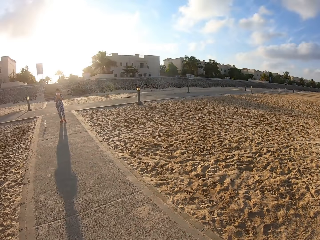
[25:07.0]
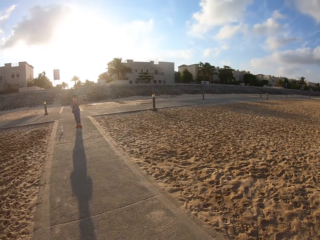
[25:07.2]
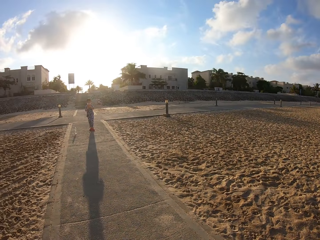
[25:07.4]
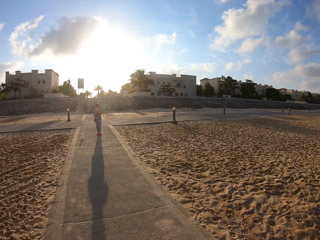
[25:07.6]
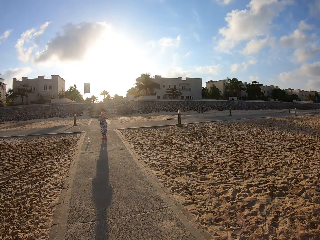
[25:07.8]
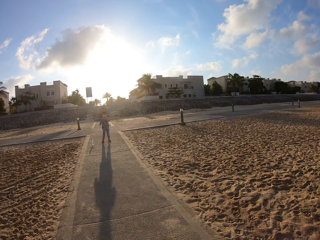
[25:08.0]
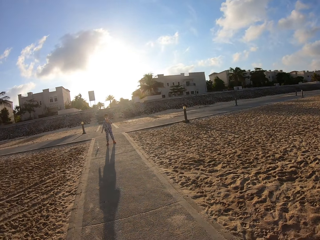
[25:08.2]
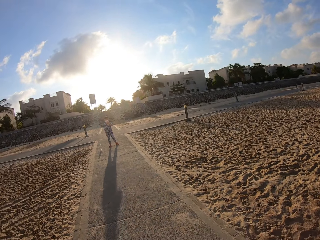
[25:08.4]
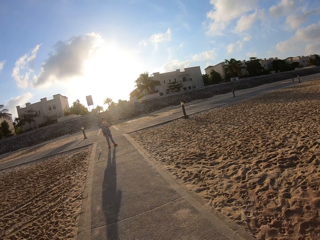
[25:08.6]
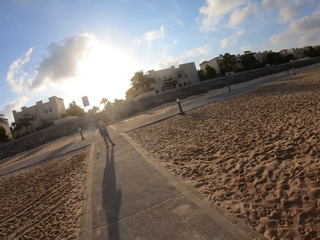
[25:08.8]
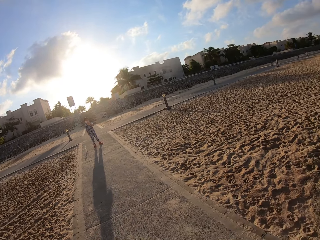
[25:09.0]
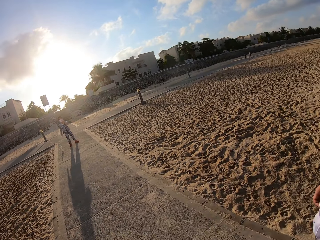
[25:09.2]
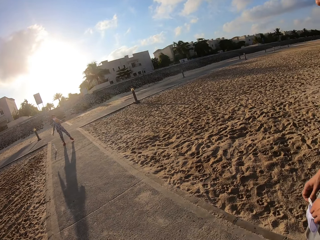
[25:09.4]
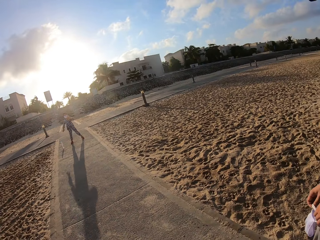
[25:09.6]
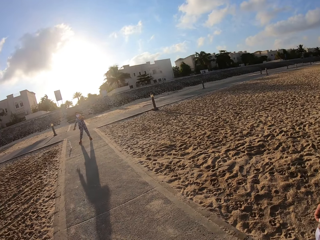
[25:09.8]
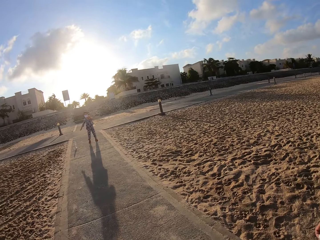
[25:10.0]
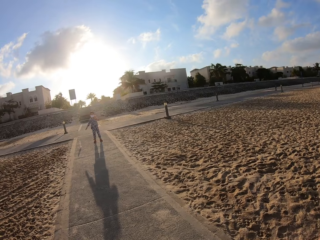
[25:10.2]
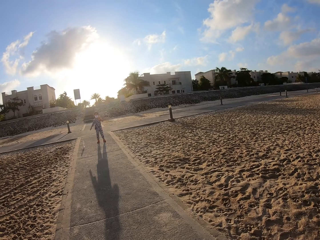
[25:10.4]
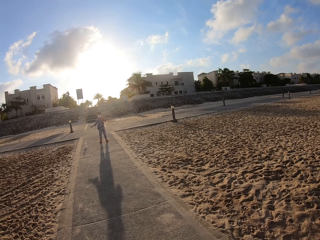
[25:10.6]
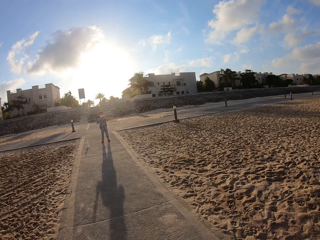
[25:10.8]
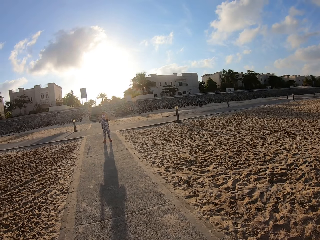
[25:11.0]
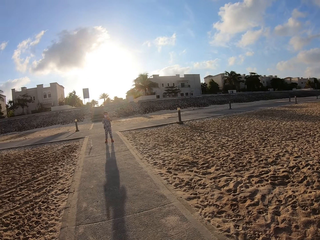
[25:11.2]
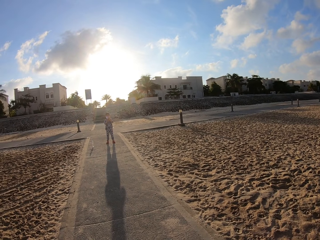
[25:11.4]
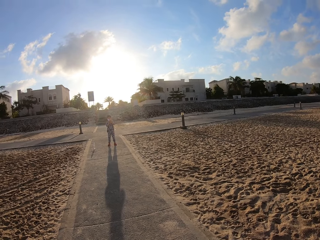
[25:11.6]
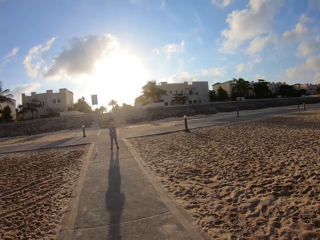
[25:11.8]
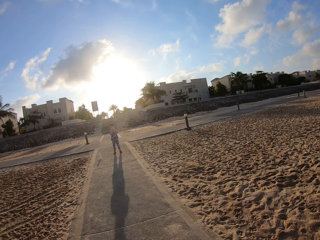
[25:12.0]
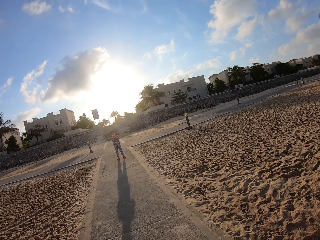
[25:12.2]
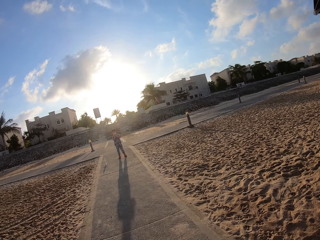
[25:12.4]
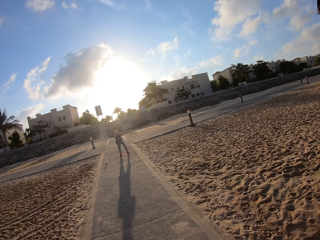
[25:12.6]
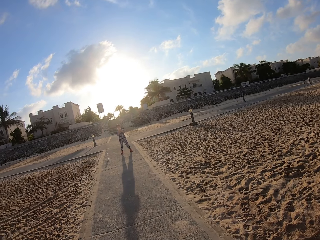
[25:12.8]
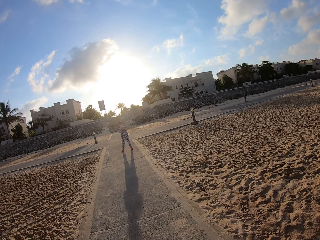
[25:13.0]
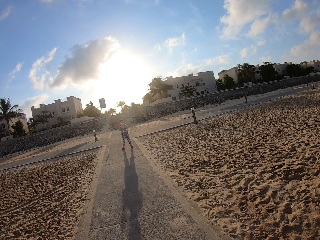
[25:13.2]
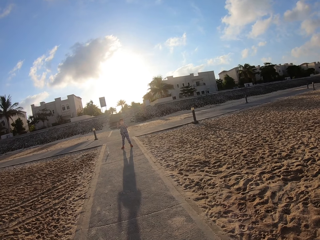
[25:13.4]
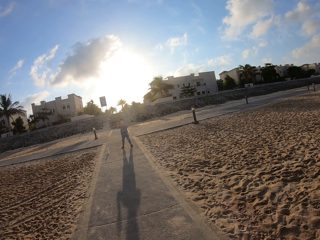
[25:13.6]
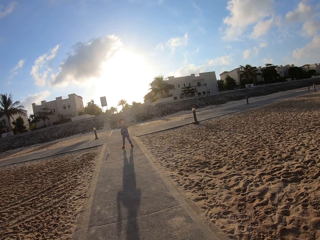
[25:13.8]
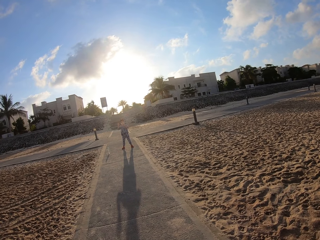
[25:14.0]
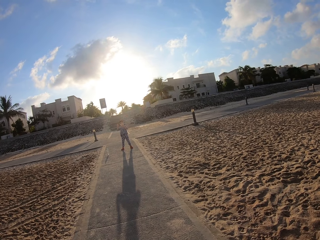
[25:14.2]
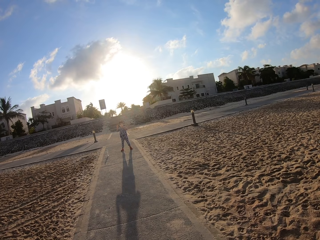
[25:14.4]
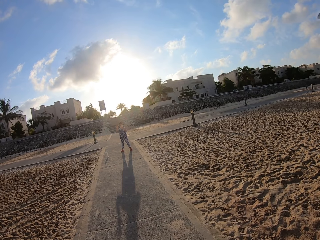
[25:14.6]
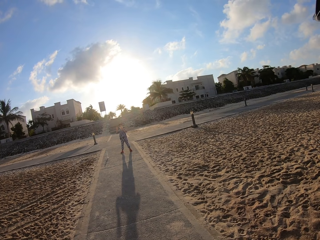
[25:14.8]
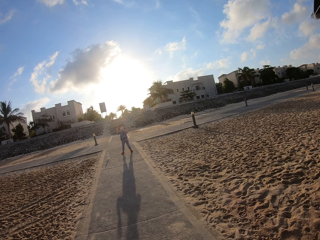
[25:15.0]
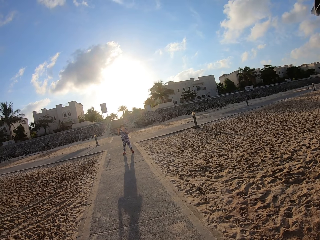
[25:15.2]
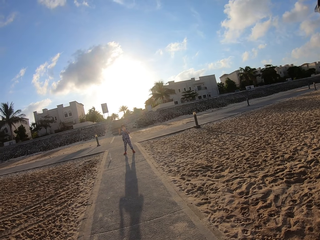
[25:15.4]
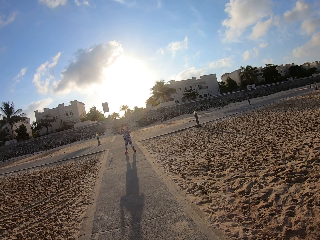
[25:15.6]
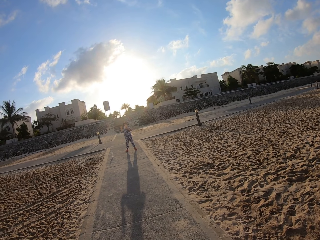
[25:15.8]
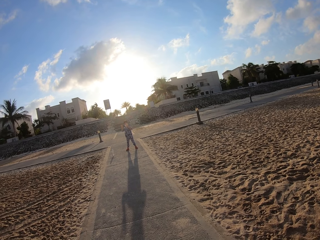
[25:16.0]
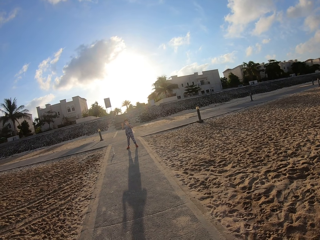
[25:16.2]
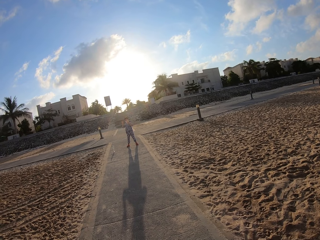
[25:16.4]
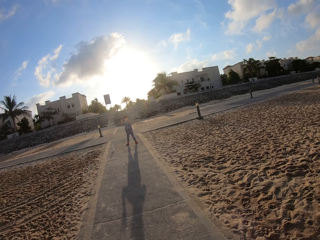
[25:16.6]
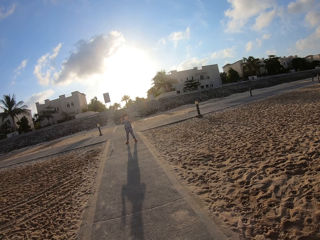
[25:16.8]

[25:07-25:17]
The camera wearer turns round. They stare at a person.

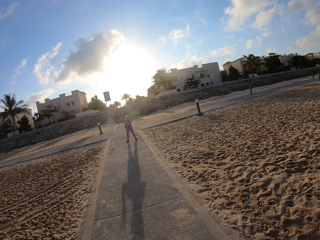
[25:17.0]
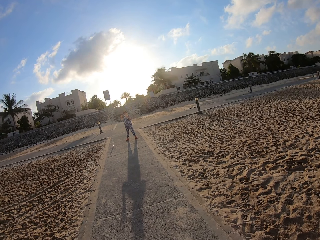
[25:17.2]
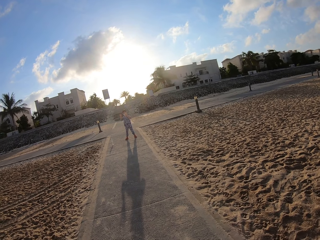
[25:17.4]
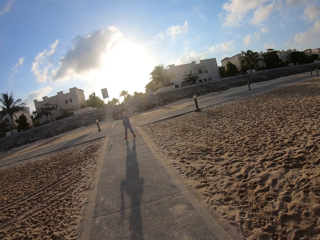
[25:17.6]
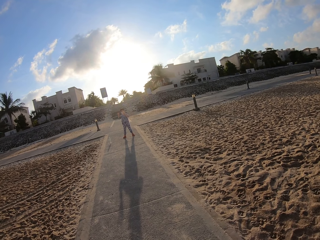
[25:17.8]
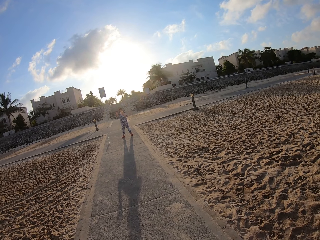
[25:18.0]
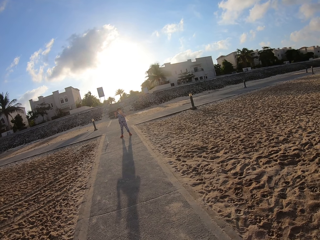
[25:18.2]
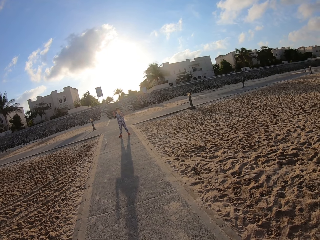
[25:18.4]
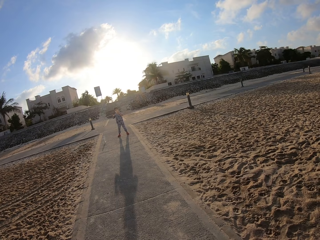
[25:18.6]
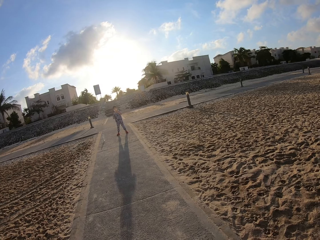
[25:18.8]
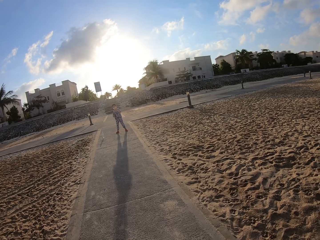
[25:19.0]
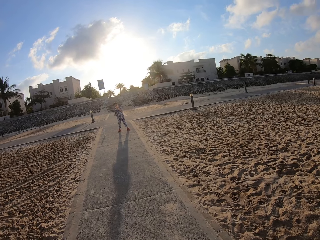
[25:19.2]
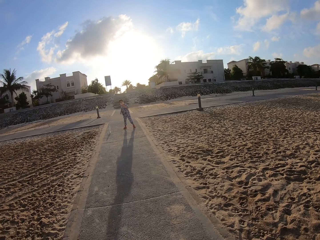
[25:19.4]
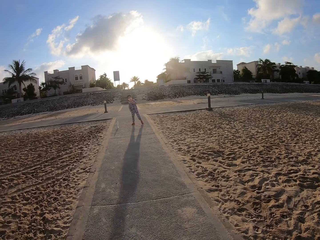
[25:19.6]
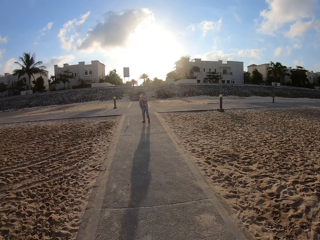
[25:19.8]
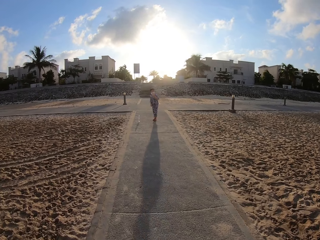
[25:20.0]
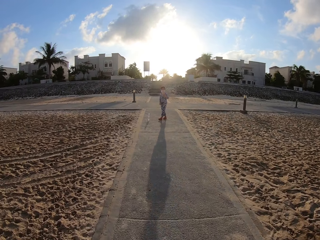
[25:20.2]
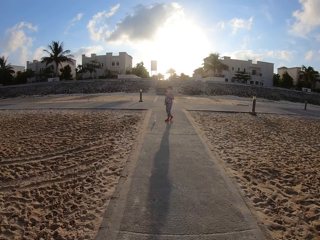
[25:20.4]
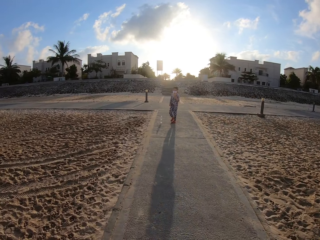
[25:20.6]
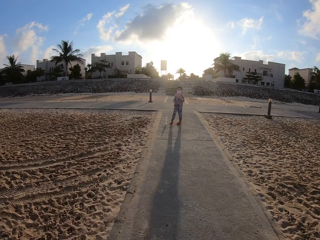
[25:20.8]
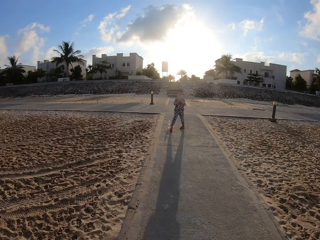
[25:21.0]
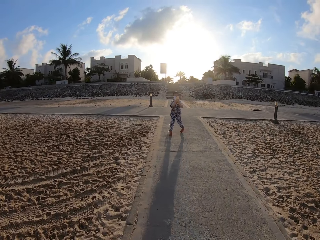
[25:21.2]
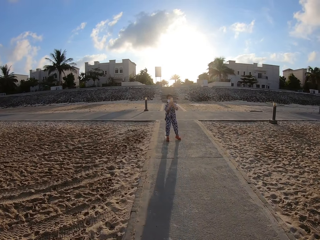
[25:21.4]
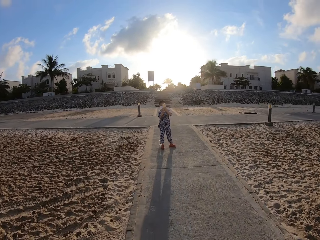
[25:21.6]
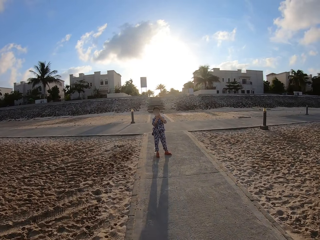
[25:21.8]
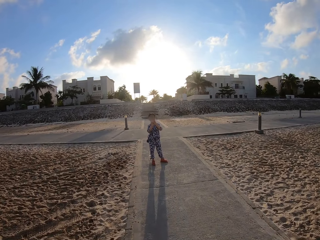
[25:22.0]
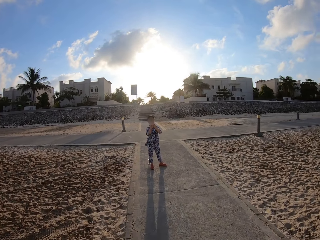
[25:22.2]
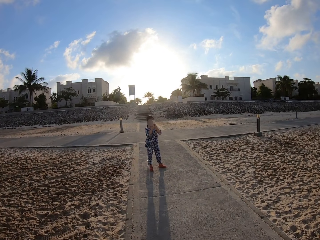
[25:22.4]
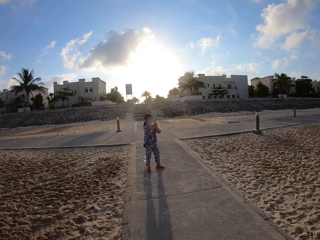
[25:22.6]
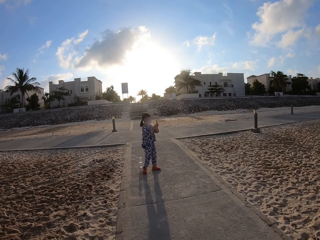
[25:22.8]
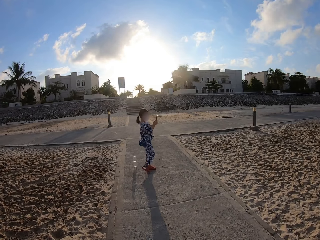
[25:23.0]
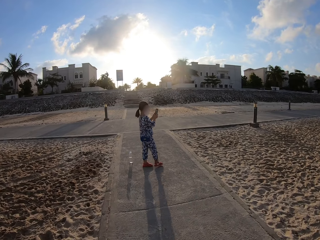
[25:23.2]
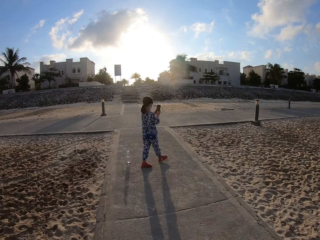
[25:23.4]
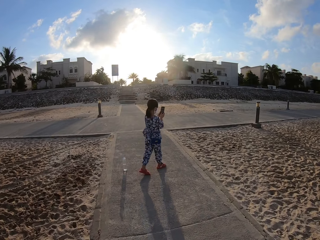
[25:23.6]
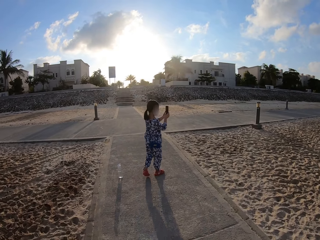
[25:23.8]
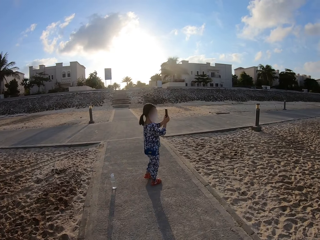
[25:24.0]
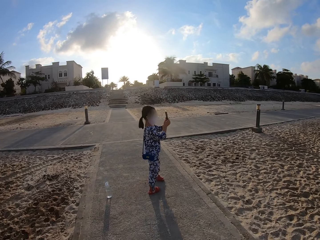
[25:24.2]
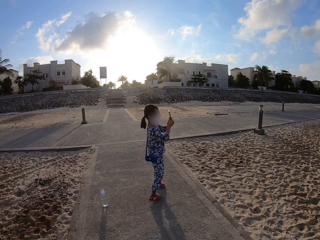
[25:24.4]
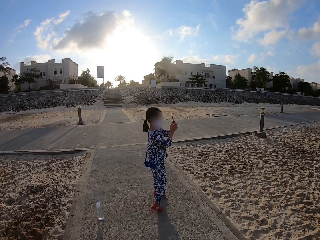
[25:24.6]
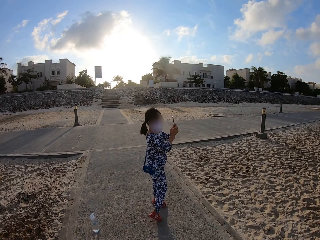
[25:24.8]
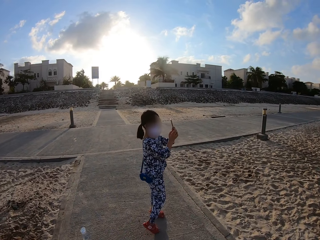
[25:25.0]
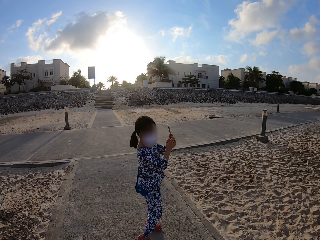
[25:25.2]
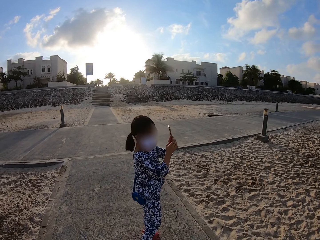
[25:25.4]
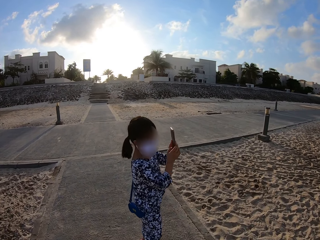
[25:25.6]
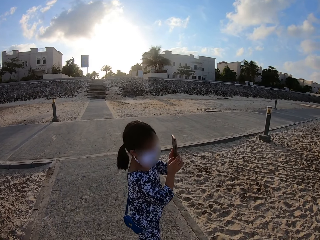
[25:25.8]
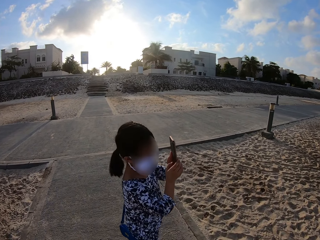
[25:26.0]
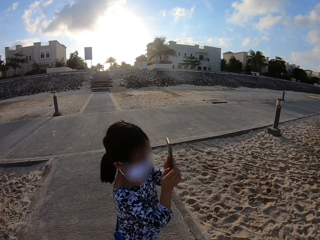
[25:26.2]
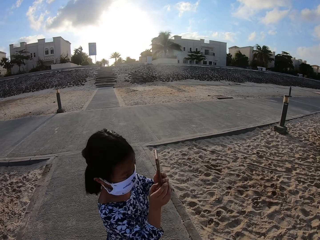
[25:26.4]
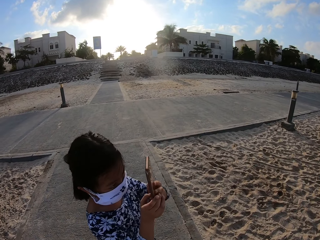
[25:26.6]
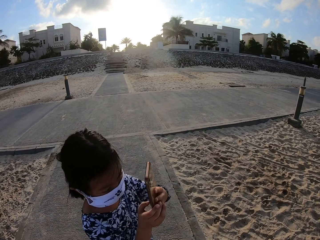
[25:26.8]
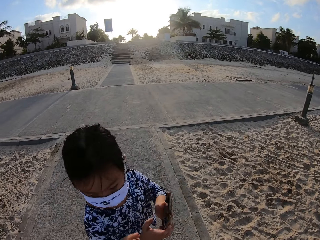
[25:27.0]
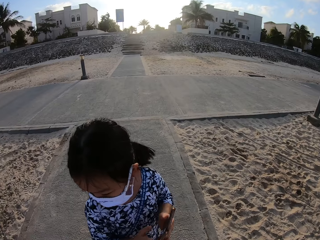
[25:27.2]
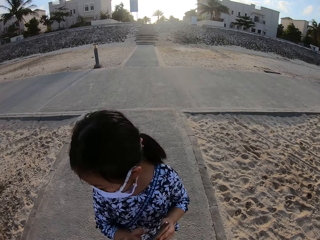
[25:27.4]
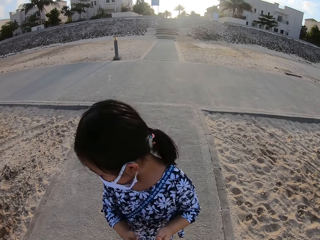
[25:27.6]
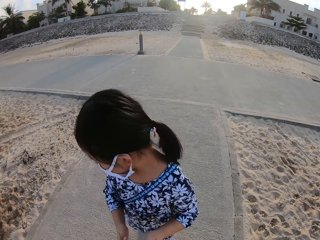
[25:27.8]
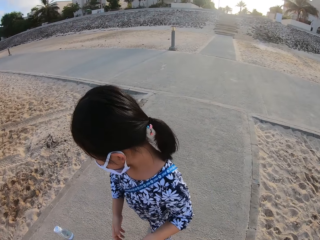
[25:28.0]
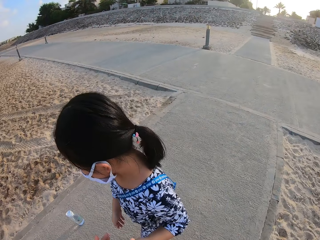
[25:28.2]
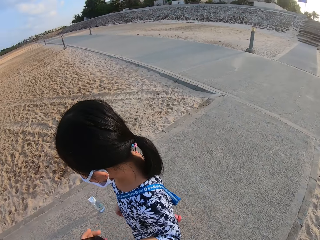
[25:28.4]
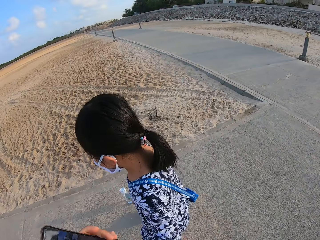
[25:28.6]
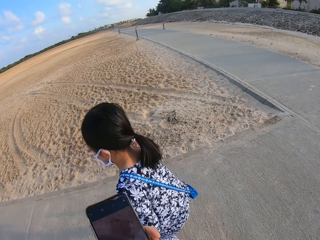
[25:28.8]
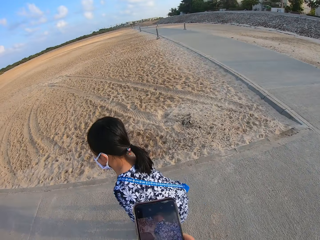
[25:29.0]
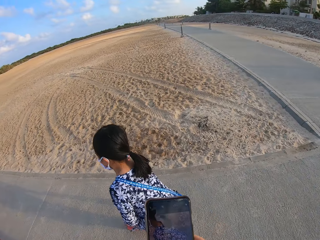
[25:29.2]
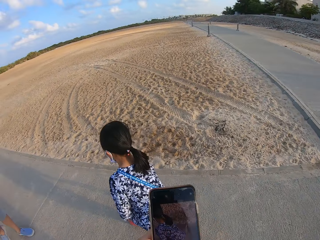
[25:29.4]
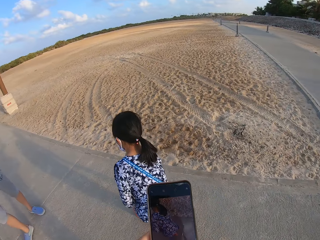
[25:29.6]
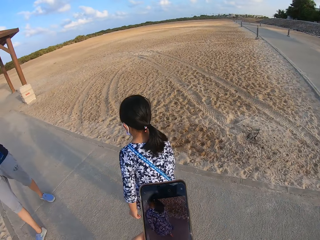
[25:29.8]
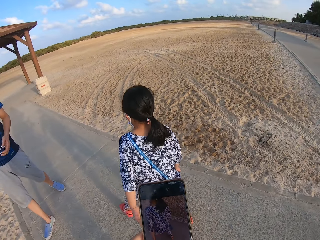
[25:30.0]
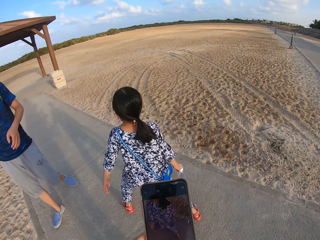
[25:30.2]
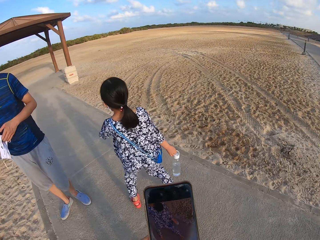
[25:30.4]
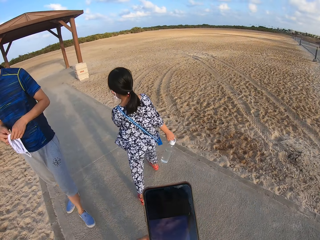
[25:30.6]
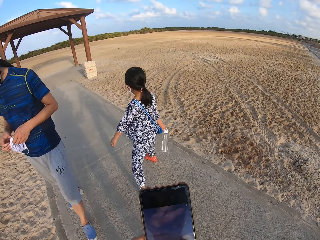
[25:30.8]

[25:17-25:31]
The camera wearer walks on the sidewalk. A child takes a photo. The camera wearer scrolls the phone.
